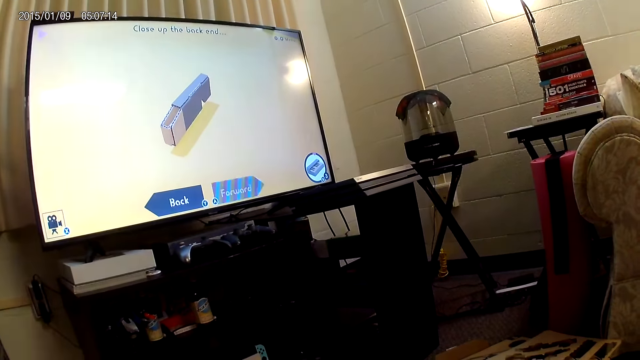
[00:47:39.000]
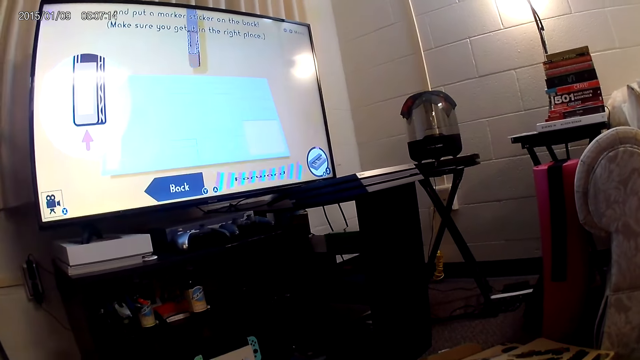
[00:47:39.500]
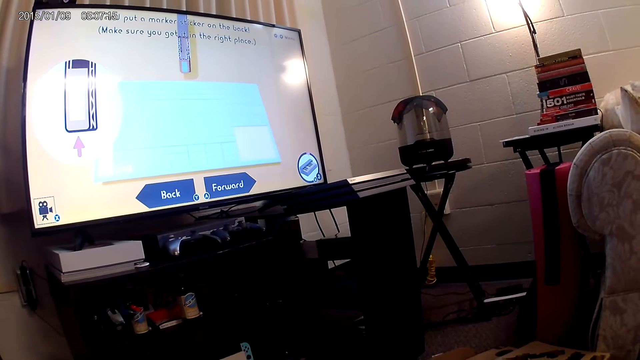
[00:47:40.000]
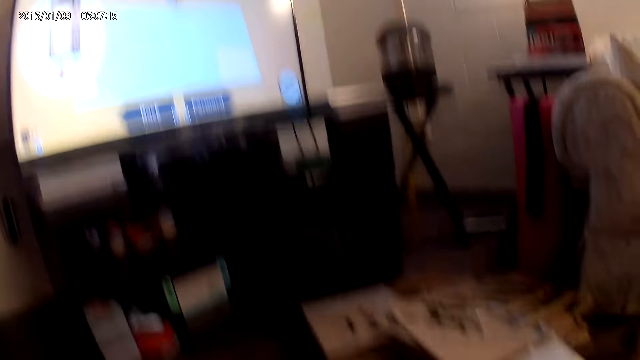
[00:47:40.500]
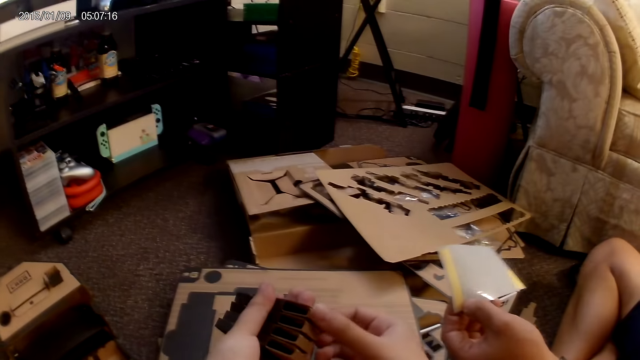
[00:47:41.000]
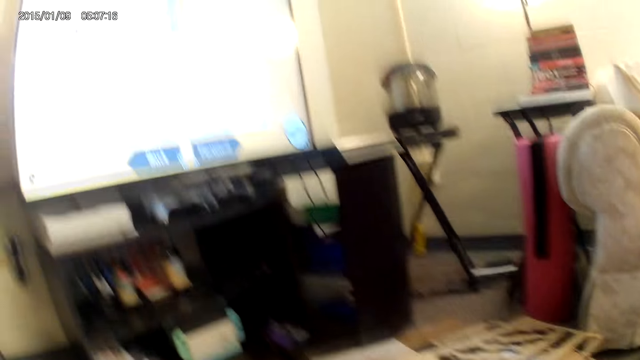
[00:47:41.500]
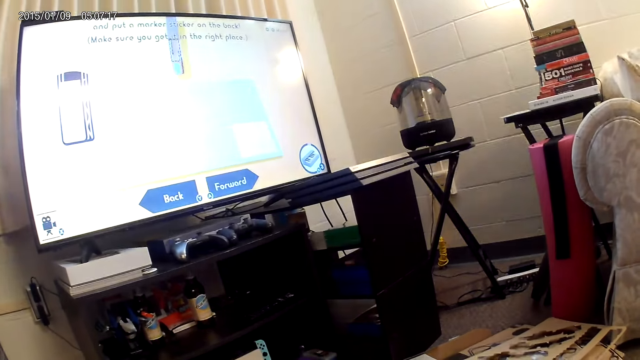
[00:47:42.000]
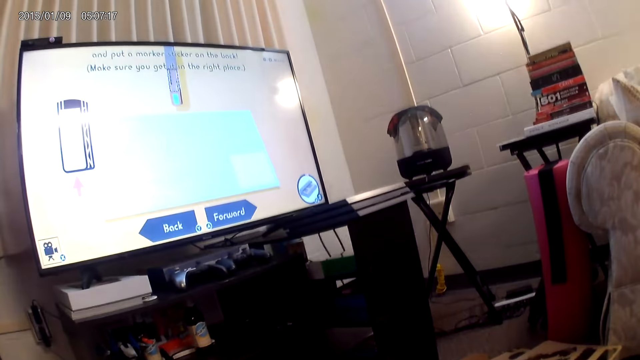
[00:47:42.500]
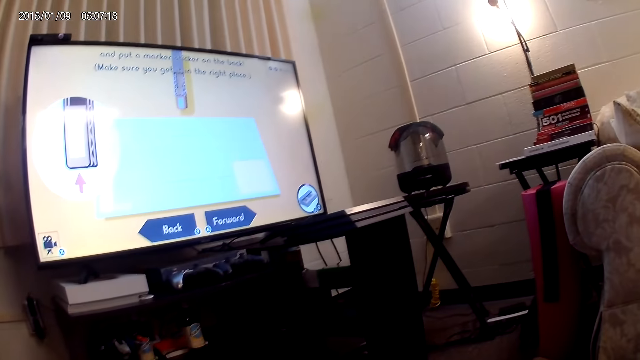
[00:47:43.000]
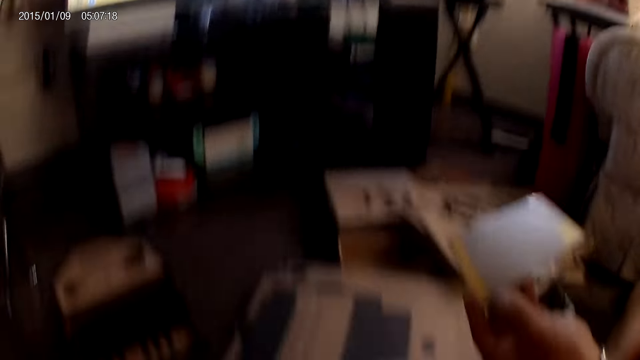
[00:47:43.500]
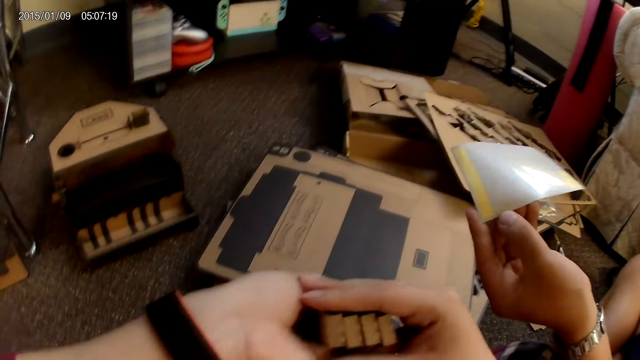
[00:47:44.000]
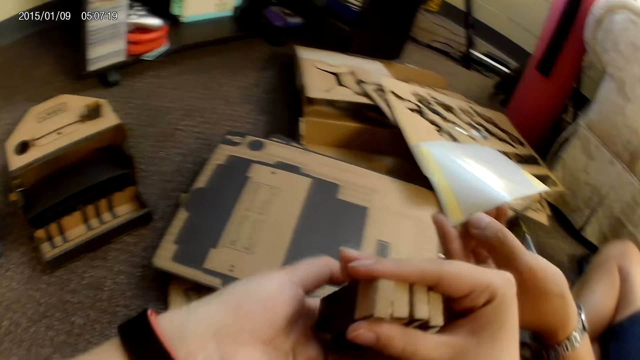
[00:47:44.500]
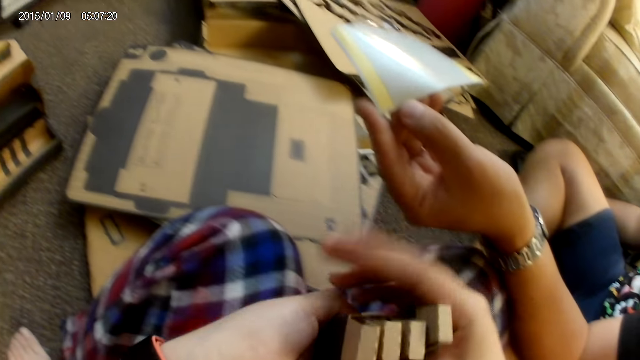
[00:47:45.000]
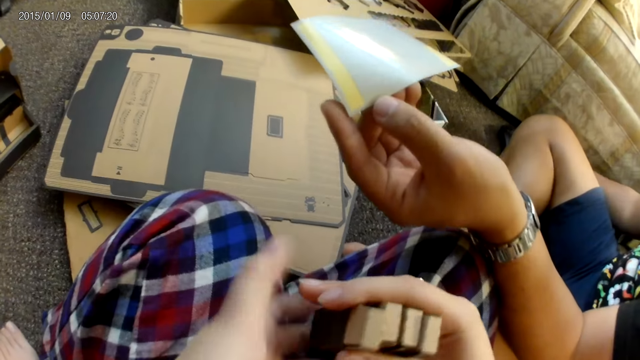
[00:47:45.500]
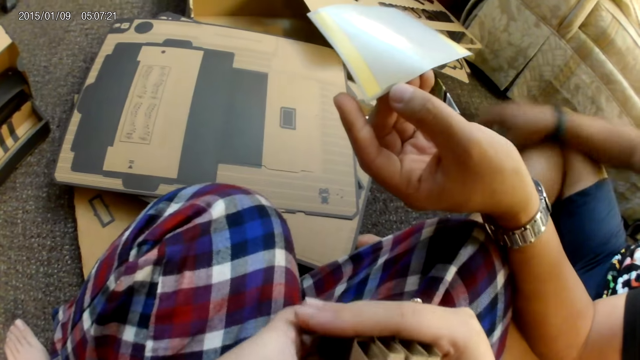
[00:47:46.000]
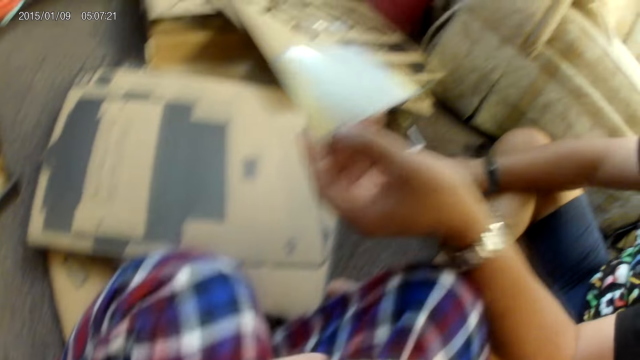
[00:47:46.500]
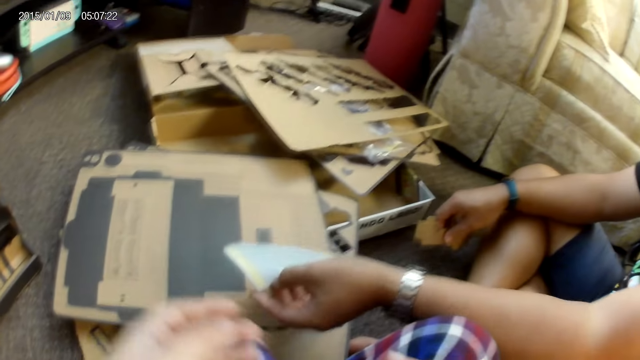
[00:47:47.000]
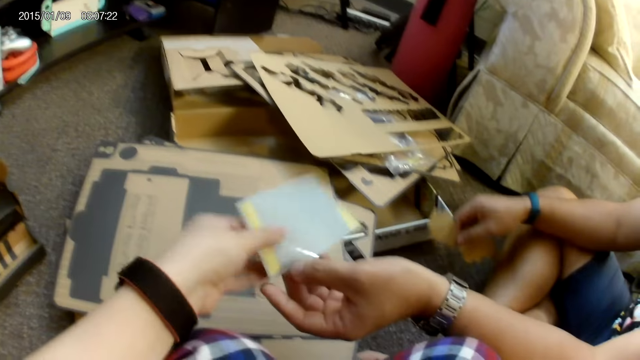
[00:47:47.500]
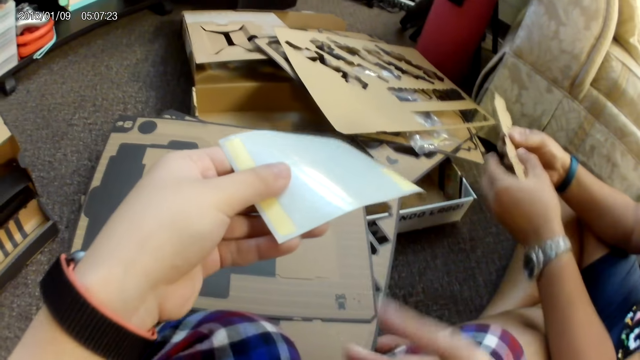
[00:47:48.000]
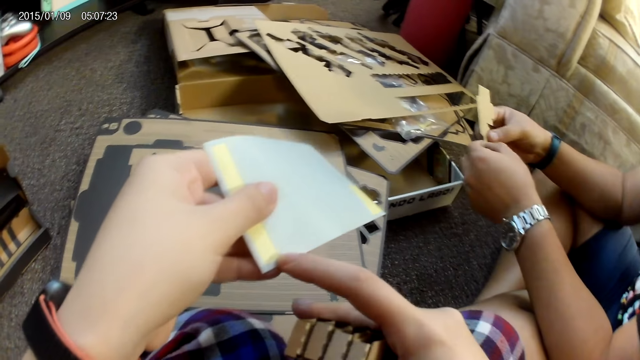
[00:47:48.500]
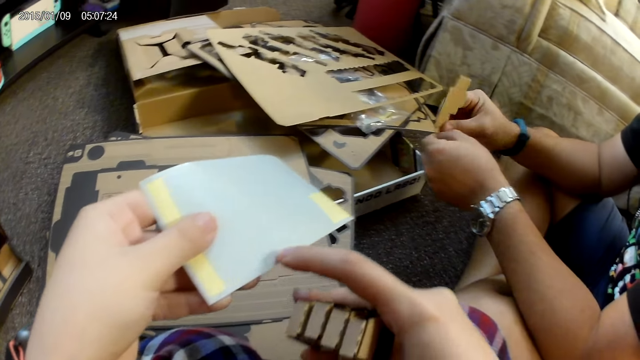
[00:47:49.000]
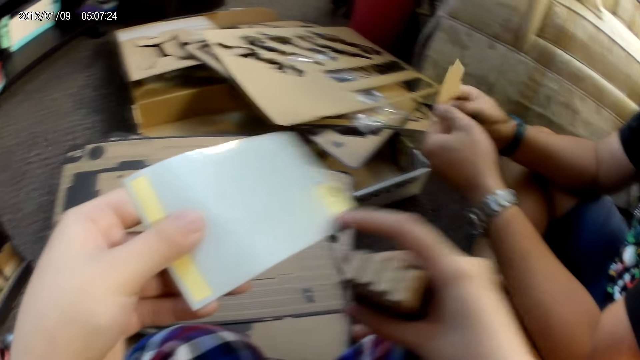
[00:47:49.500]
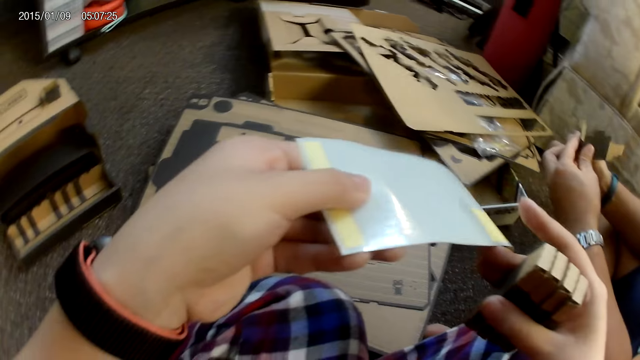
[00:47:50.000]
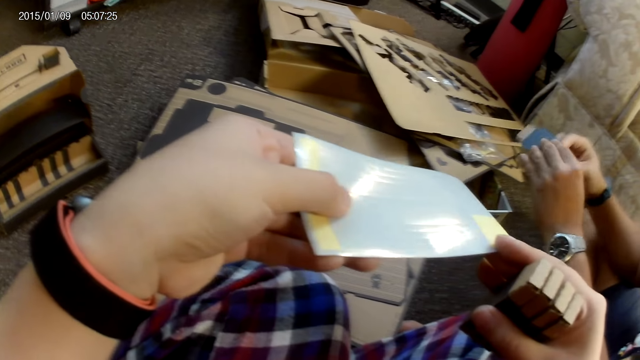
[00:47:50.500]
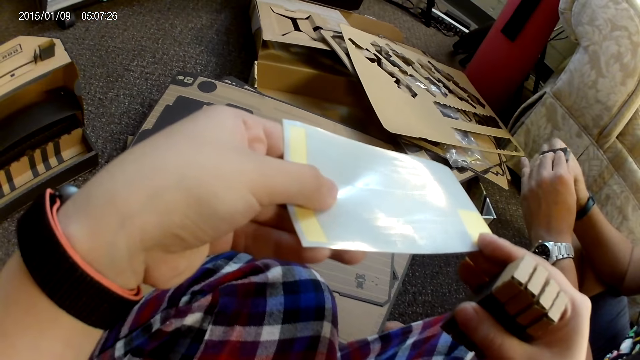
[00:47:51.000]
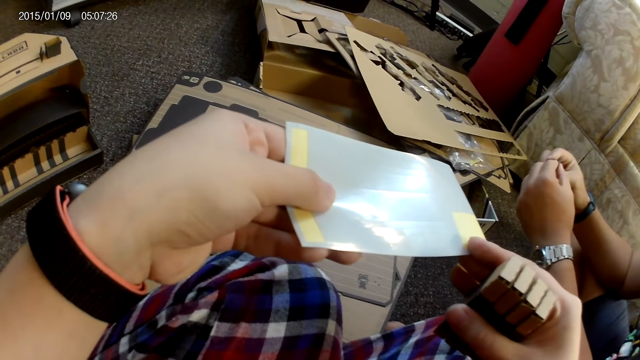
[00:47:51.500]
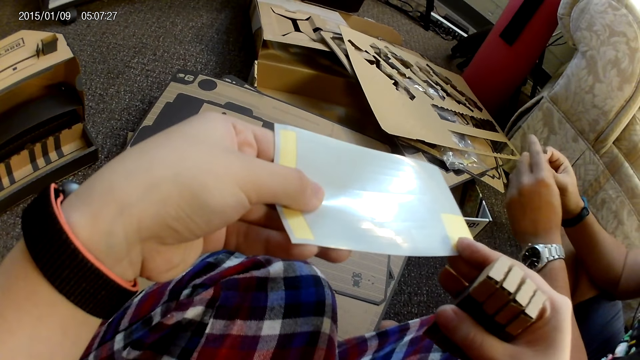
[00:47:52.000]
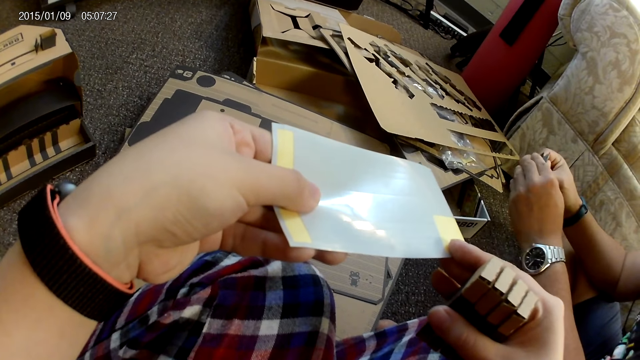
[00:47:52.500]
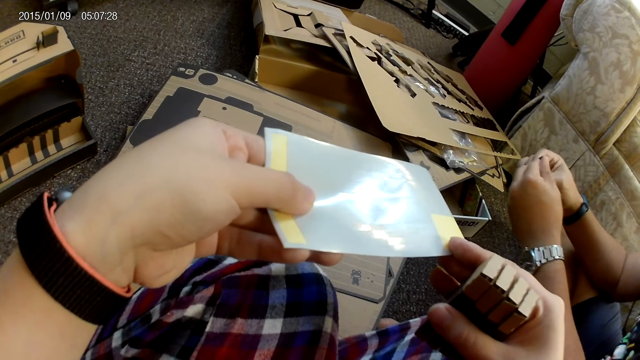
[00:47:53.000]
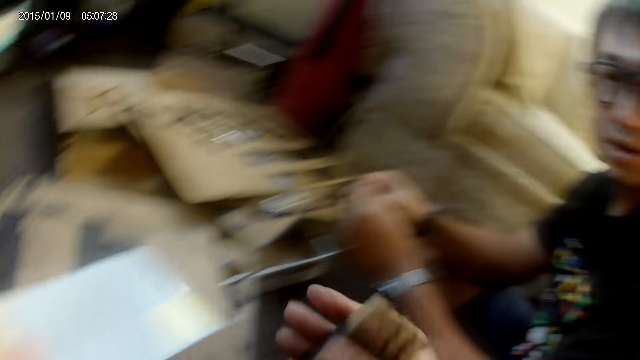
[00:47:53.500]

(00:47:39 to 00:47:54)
The camera wearer arranges the small boxes well. A man picks up the cardboard from the floor with his right hand. The camera wearer collects the sticker from the man with her left hand. The man holds the cardboard with both hands. The camera wearer touches the sticker with her right hand. The man adjusts the cardboard with both hands. The camera wearer swipes down the sticker with her right hand. She holds the sticker with both hands.

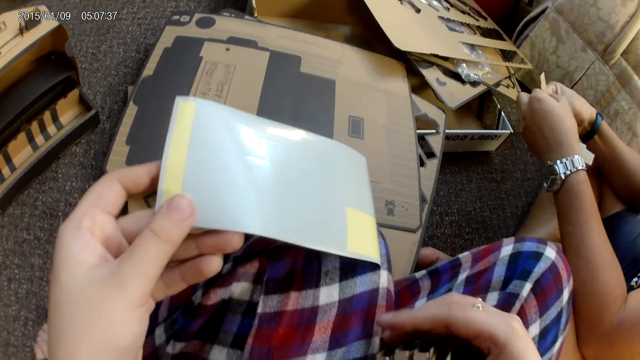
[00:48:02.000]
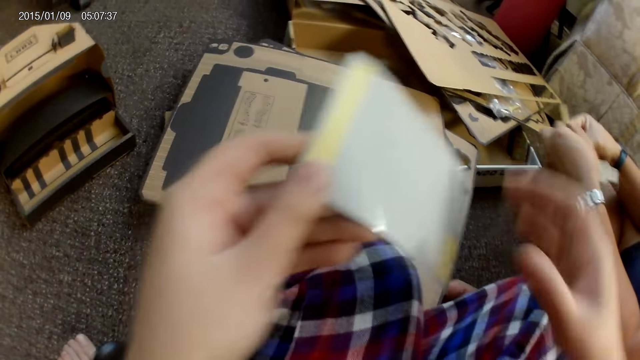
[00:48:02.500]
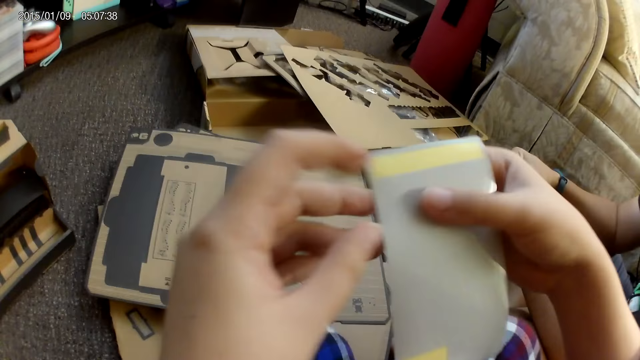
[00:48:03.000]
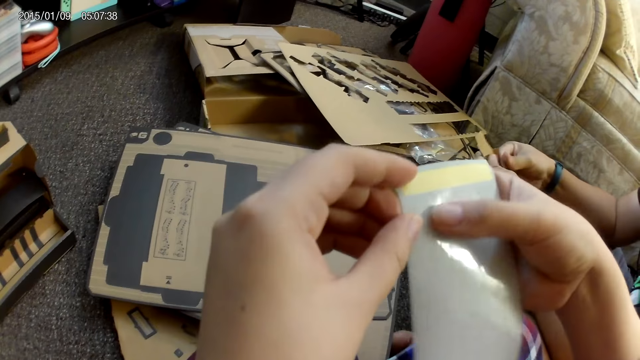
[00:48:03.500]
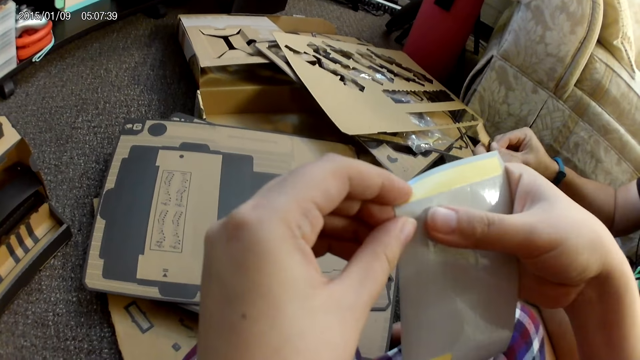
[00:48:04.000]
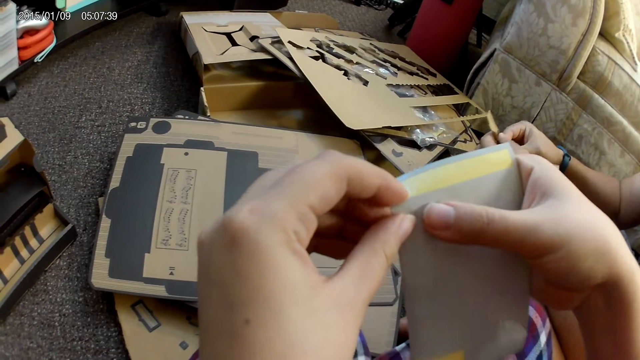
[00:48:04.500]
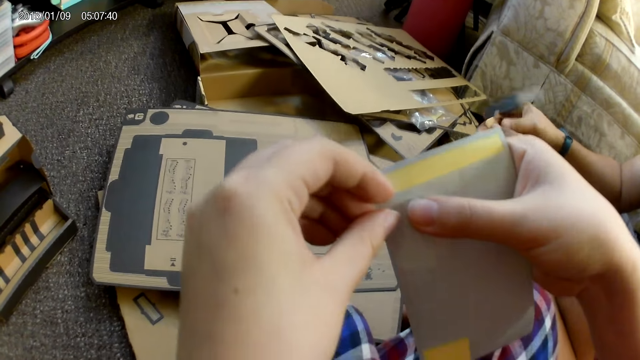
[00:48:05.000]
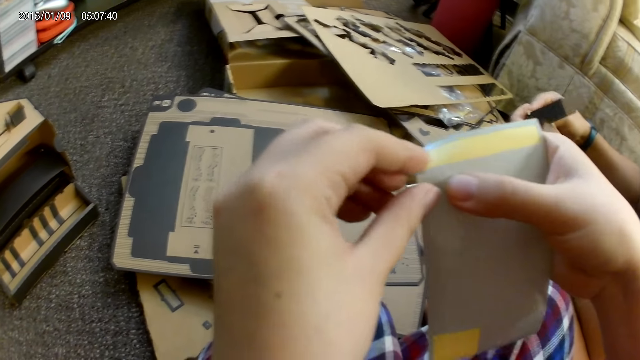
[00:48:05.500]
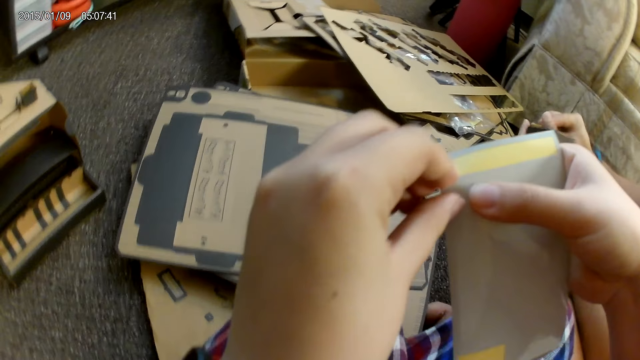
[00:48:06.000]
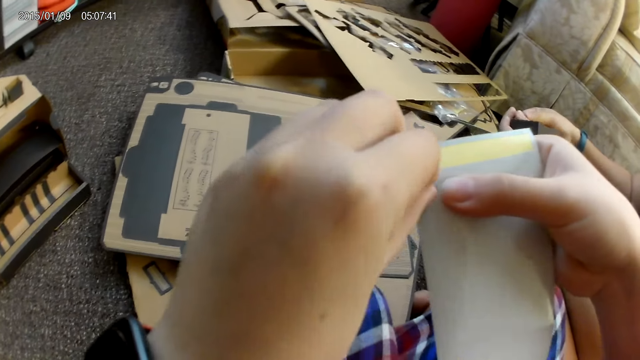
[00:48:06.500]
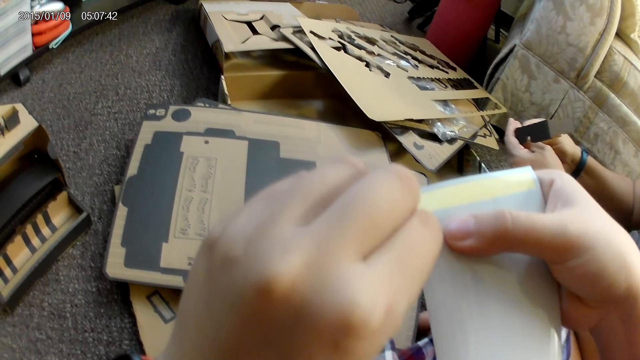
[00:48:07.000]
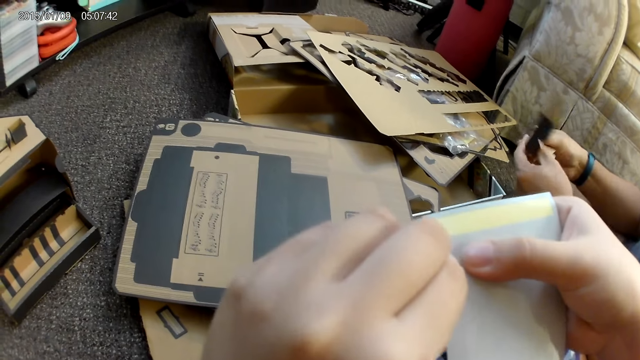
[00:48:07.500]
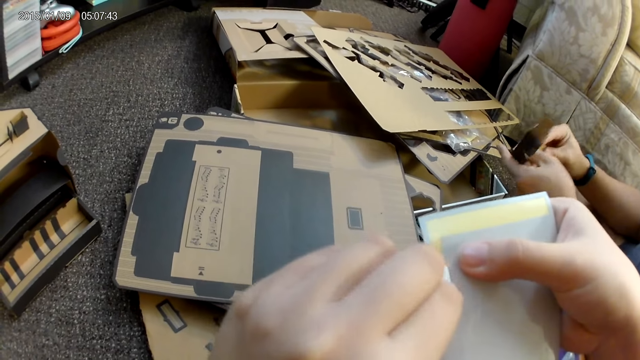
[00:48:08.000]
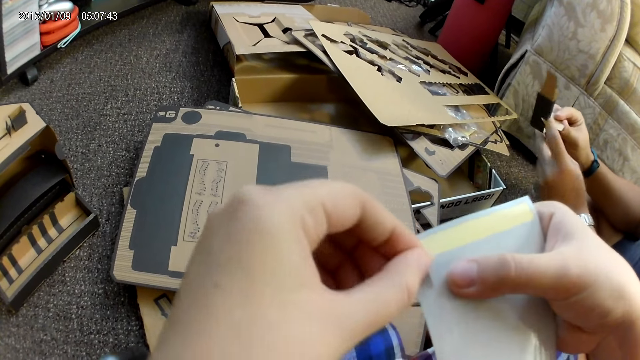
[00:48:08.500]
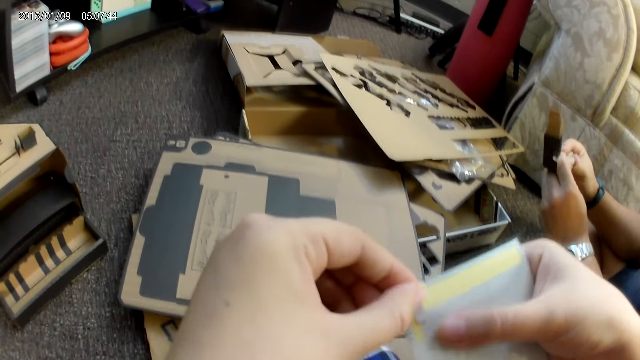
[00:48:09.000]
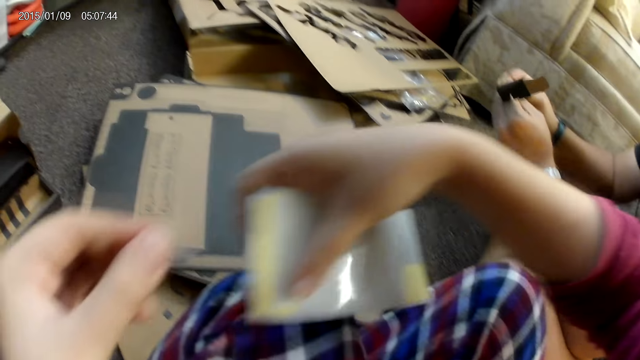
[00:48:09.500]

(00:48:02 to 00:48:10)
The camera wearer touches the cardboard on her leg with her right hand. She passes the sticker from her left hand to her right hand. She removes a plaster from the sticker with her left hand.
